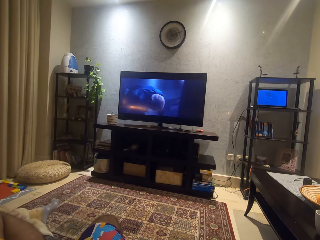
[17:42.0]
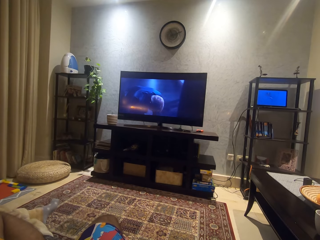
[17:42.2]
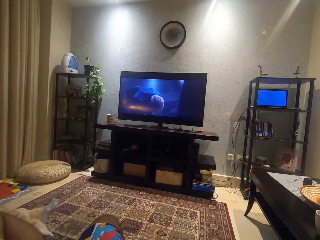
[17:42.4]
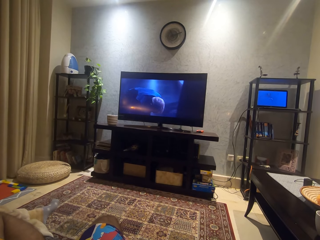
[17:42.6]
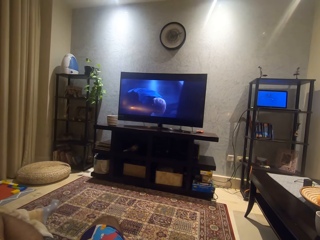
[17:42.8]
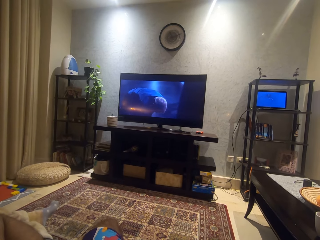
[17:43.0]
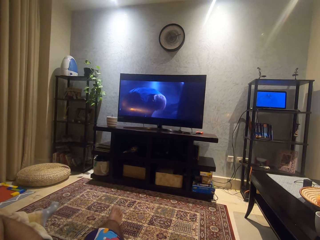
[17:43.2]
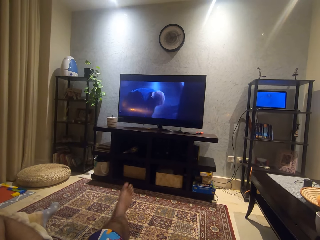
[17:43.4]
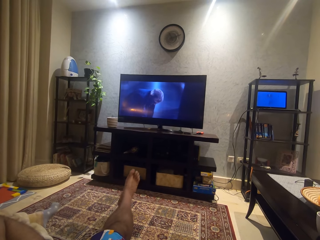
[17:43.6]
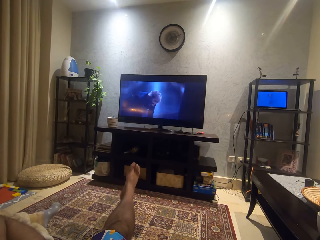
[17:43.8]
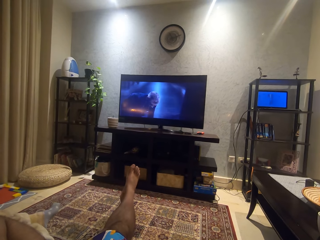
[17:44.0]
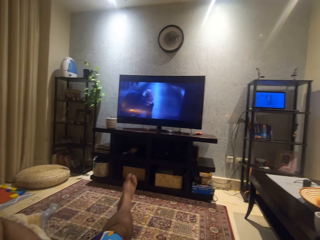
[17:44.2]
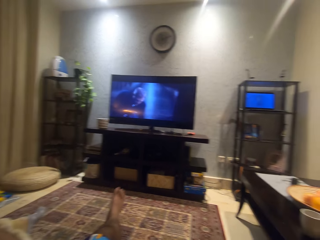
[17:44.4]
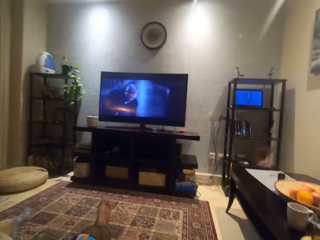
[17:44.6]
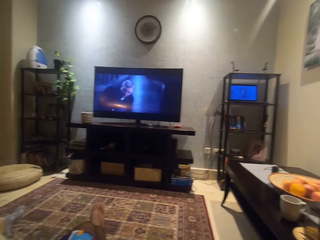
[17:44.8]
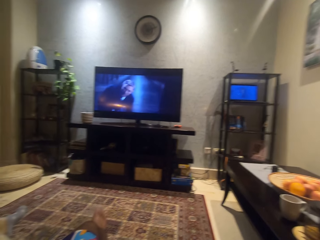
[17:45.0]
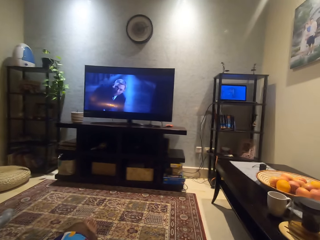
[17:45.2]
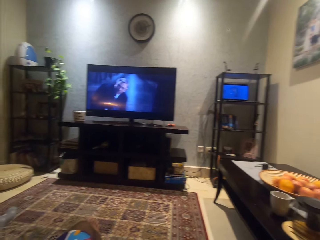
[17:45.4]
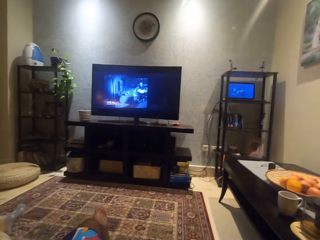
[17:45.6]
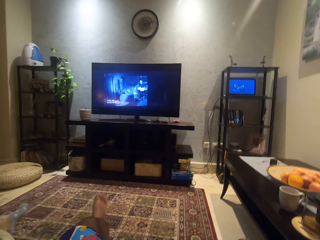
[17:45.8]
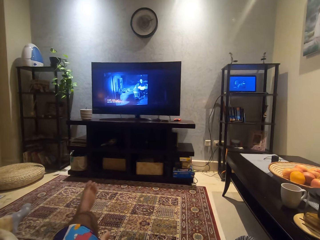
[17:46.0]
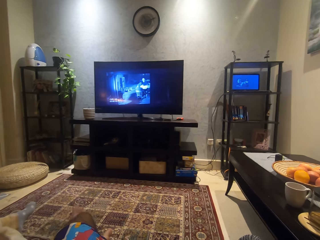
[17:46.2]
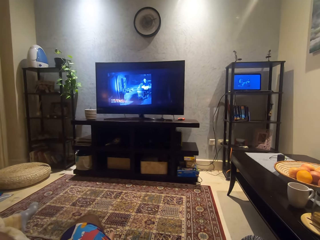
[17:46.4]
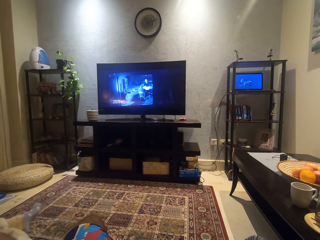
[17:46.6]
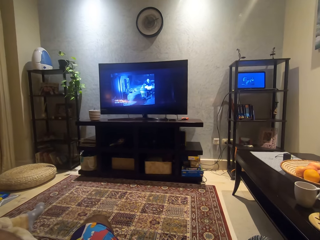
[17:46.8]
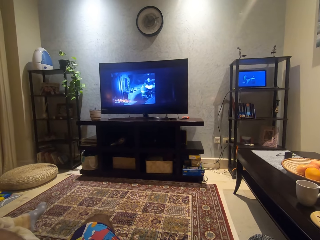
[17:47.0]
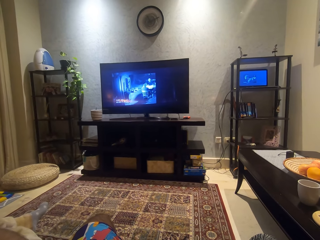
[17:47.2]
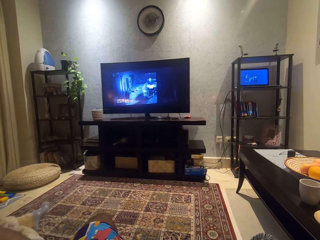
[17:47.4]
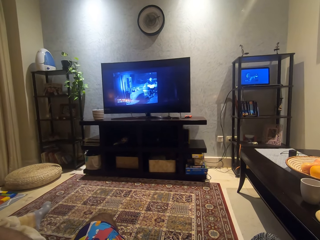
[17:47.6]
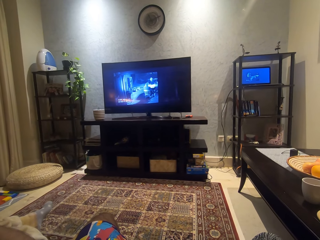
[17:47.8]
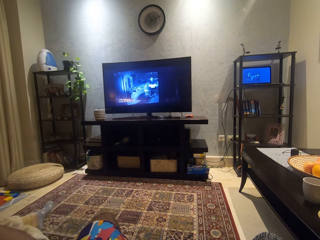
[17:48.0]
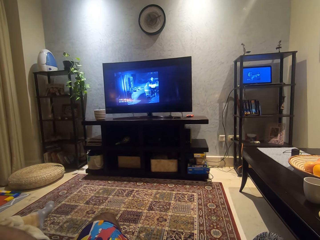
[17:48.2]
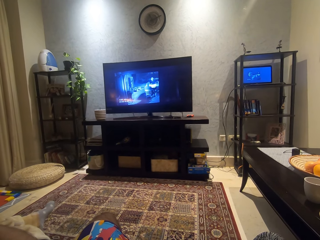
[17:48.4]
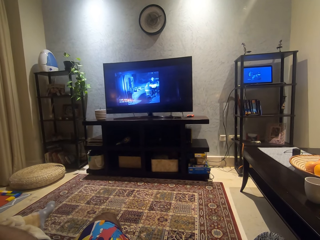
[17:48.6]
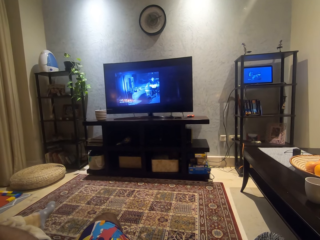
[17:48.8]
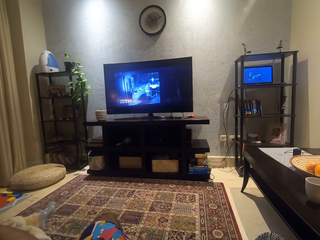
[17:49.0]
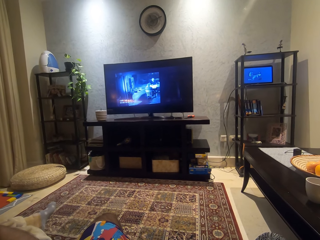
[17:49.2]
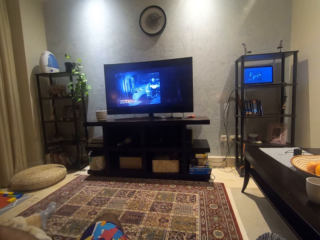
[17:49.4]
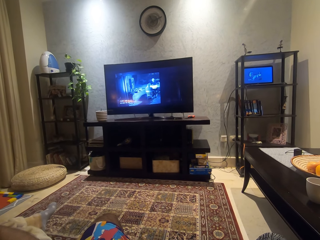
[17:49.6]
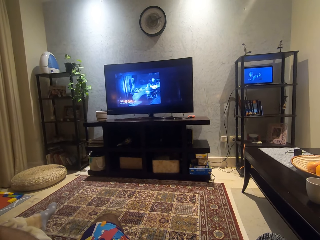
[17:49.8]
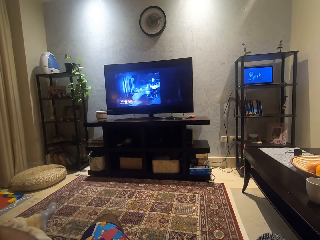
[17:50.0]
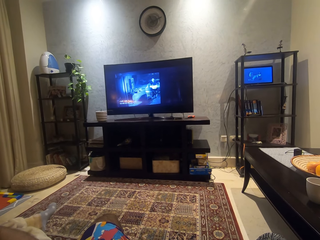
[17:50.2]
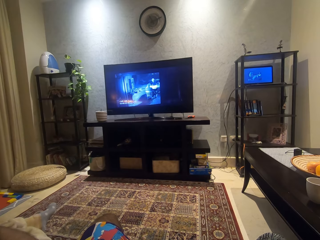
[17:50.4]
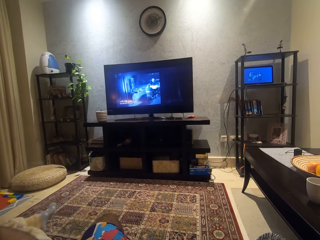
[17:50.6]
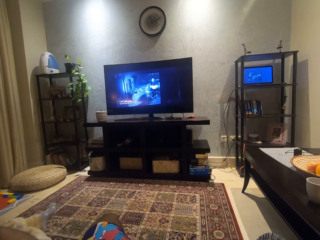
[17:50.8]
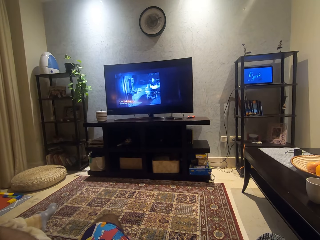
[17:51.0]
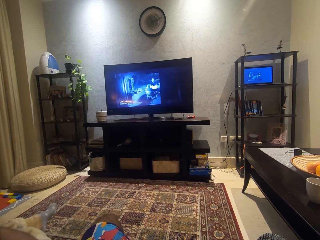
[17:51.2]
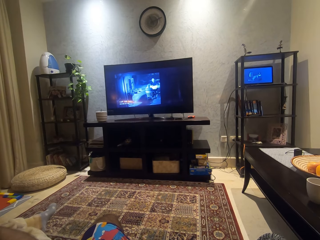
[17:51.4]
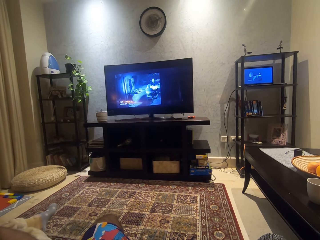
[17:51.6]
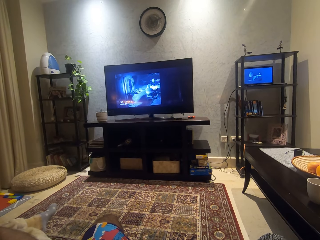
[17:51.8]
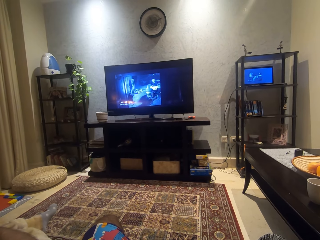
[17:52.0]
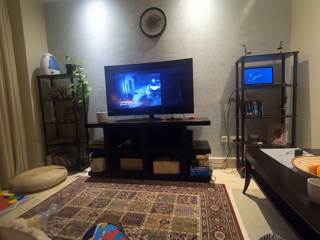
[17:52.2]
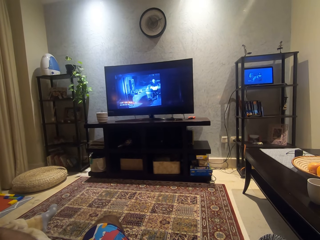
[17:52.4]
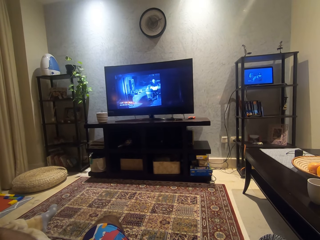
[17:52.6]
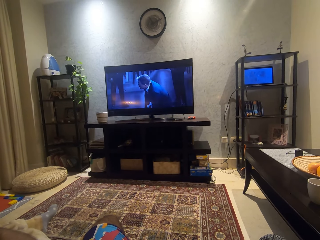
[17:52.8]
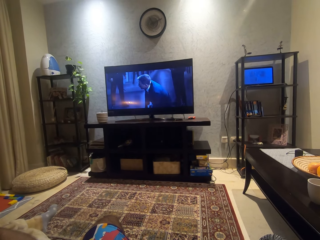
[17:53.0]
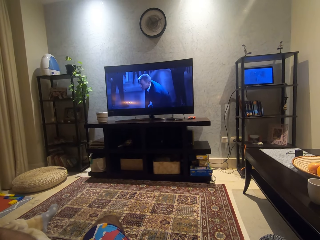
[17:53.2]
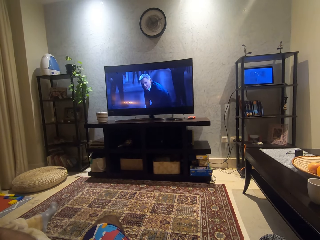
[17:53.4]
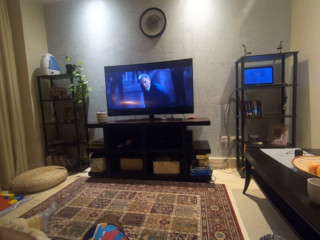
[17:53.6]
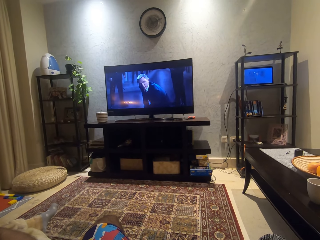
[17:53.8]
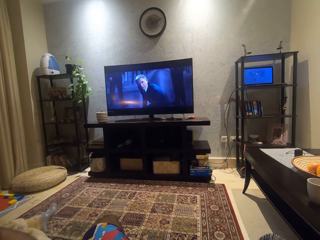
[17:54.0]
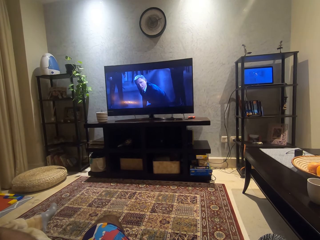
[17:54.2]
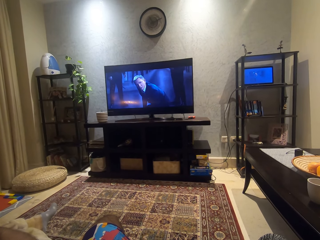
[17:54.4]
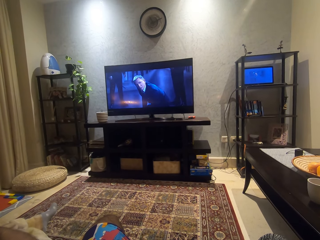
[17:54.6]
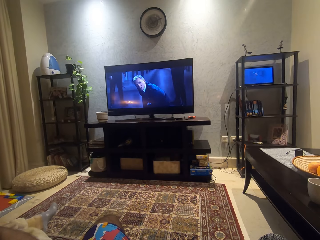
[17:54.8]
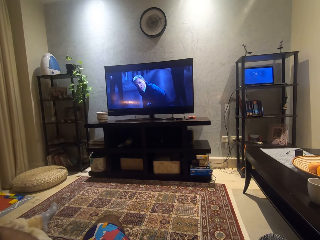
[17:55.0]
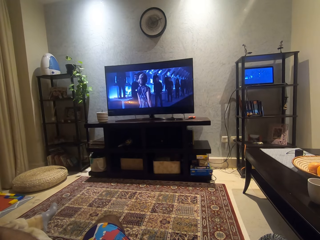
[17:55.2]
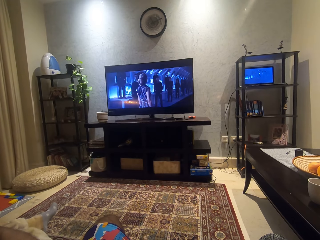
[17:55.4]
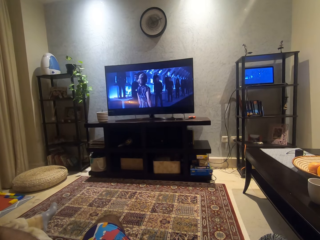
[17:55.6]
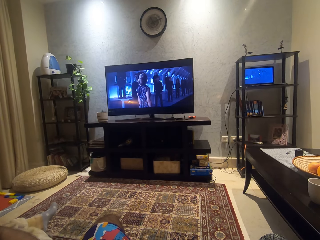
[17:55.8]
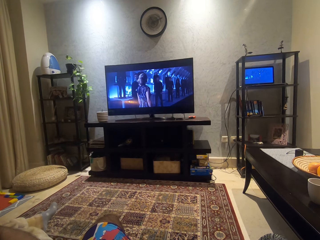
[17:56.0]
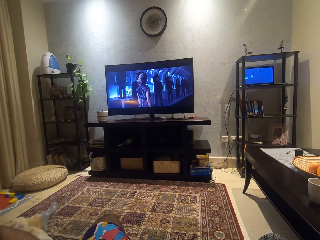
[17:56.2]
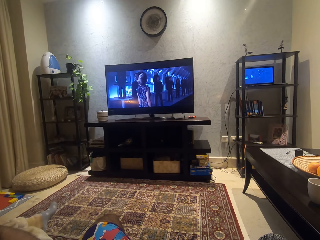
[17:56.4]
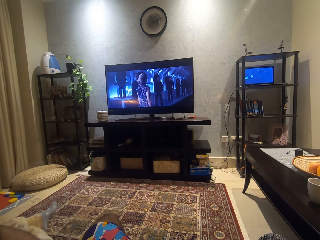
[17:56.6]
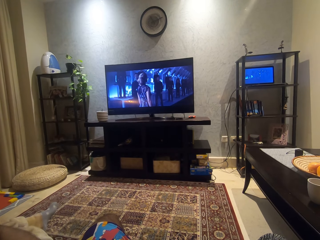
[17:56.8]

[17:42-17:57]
The camera wearer raises his right leg up. He places his right leg on the floor. He moves his head. He crosses his right leg on his left leg. He watches a movie.

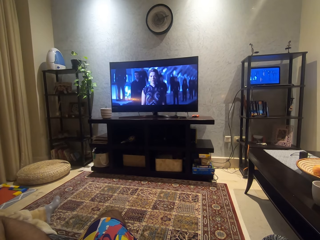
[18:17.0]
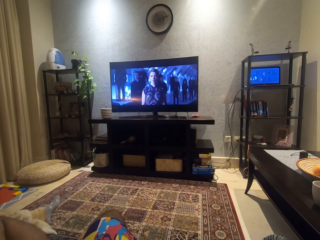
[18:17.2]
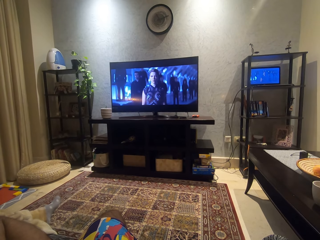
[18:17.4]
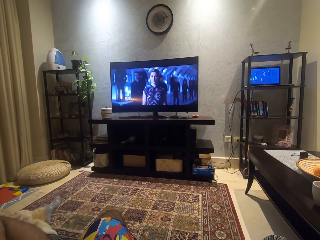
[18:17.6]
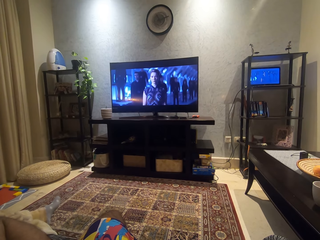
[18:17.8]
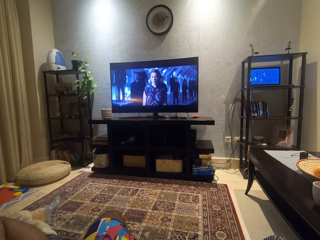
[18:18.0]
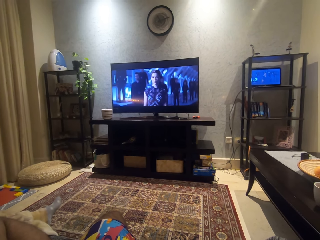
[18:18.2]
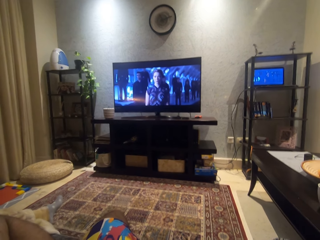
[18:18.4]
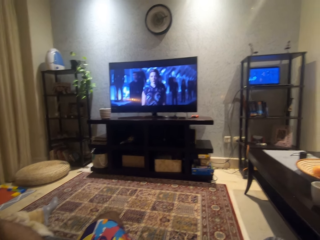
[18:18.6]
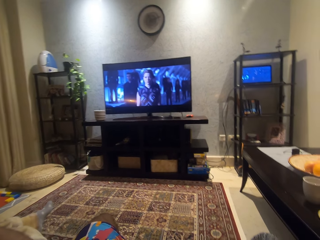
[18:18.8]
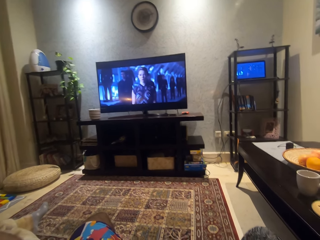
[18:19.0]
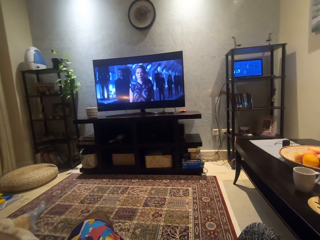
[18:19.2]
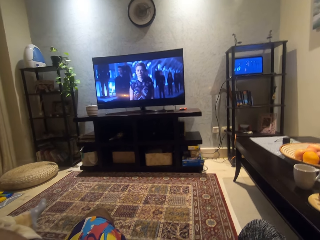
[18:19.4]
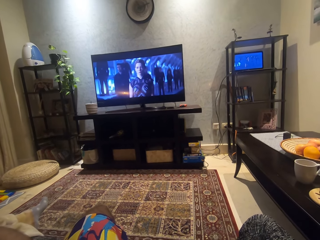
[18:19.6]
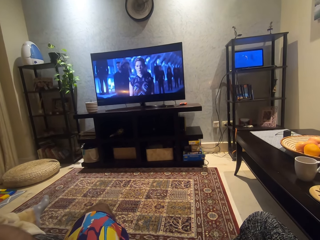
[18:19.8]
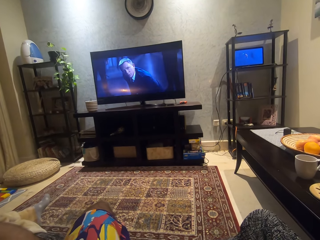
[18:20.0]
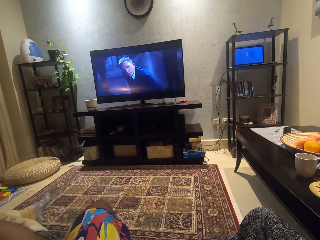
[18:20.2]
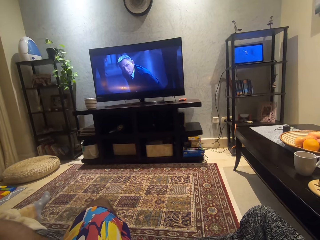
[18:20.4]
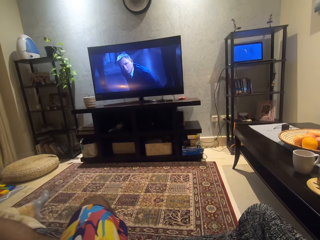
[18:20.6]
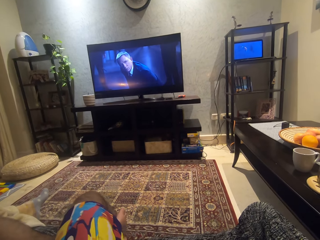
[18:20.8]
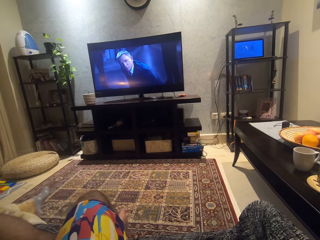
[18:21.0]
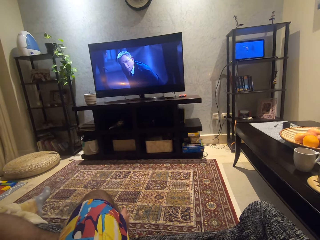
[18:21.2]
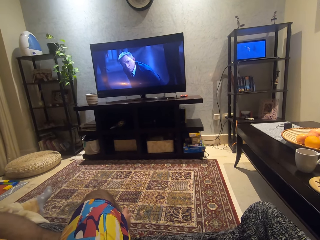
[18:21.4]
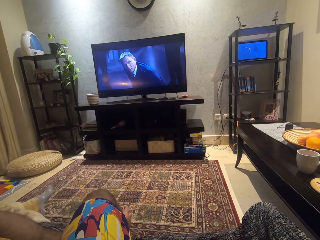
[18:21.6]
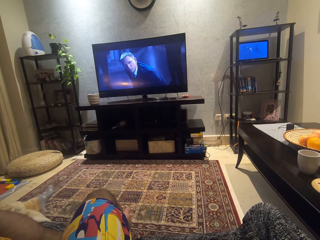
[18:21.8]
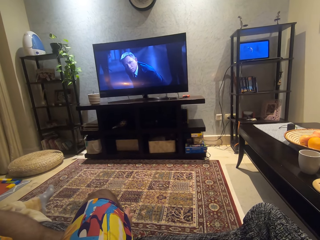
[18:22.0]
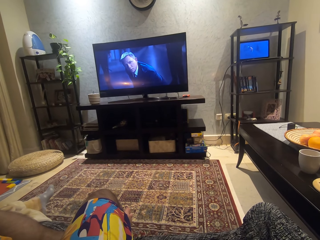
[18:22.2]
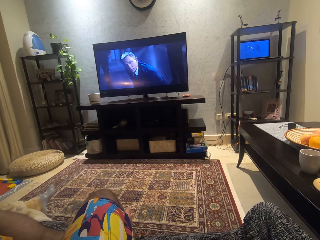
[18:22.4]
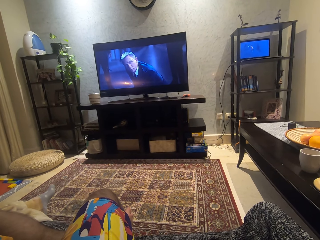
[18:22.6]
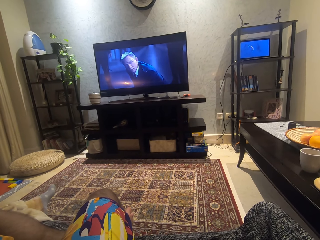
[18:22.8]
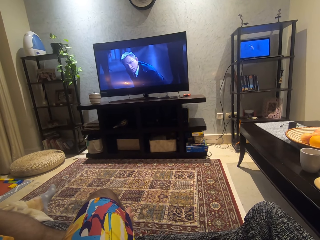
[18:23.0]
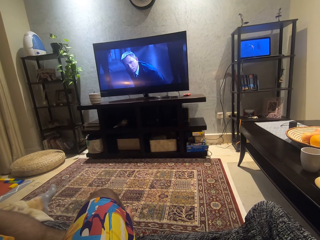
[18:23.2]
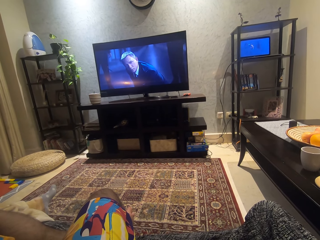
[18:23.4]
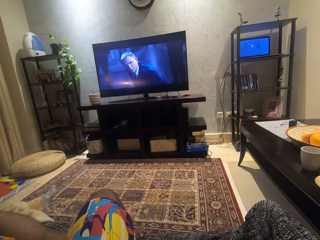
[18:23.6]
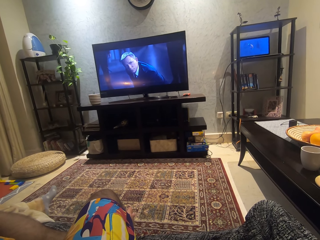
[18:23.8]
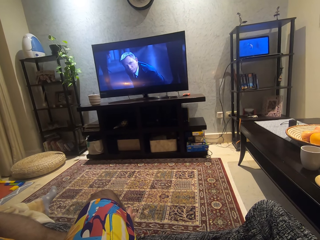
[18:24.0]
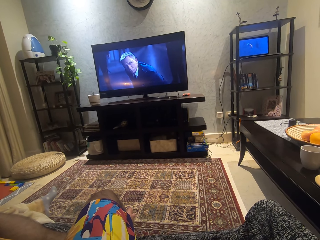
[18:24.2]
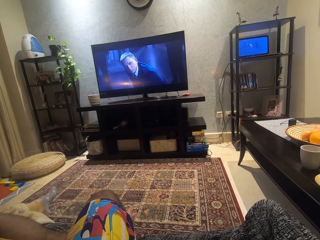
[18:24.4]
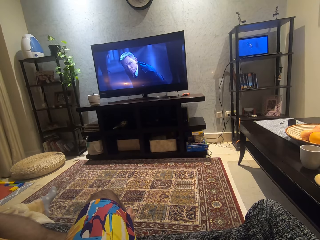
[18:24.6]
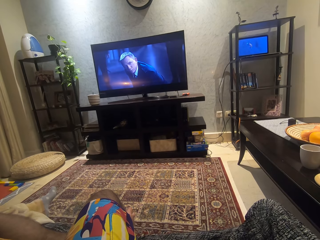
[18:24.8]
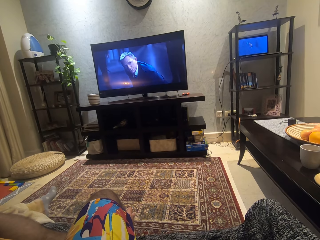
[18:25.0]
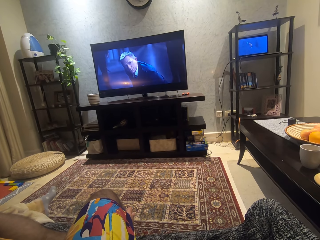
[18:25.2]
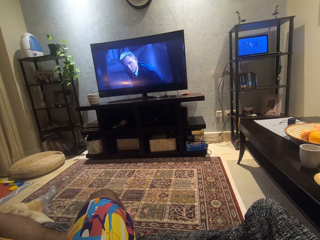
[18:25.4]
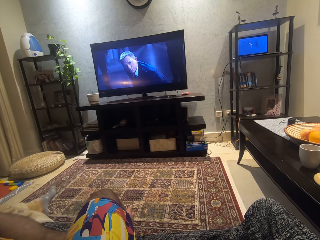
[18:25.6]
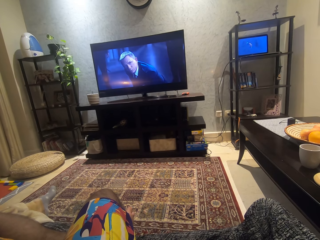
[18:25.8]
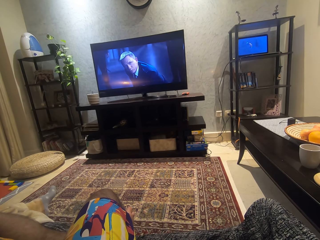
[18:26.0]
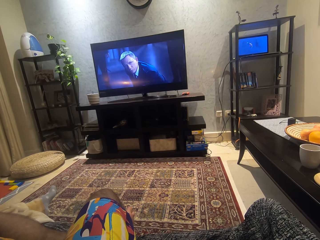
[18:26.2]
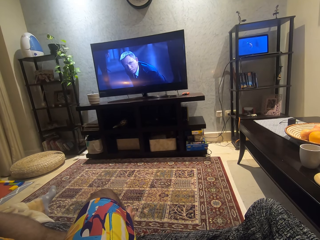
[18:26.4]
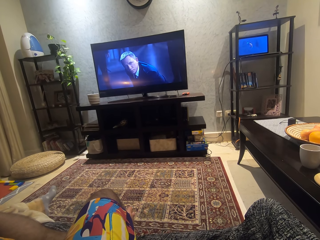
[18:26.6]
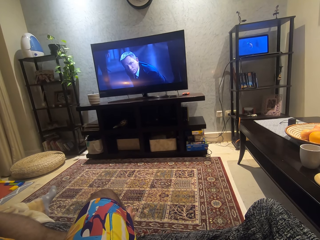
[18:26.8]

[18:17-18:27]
The camera wearer moves his head. He watches a movie.
